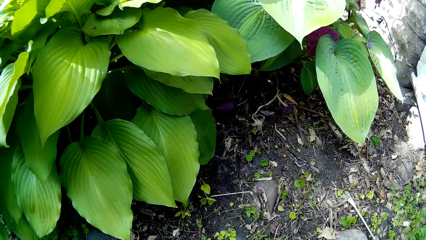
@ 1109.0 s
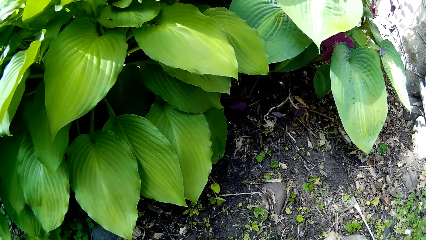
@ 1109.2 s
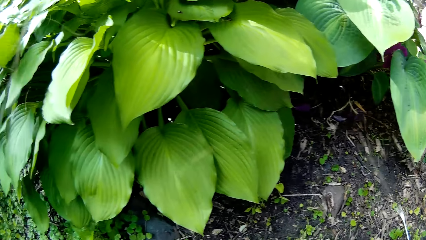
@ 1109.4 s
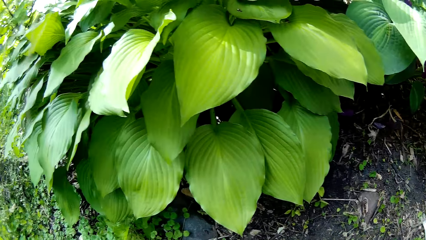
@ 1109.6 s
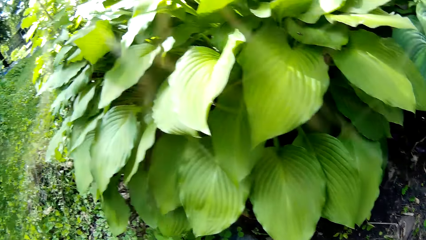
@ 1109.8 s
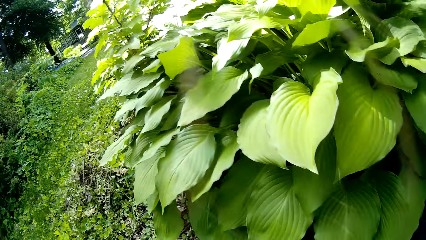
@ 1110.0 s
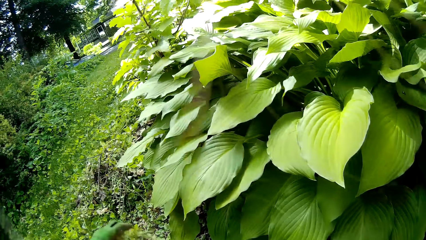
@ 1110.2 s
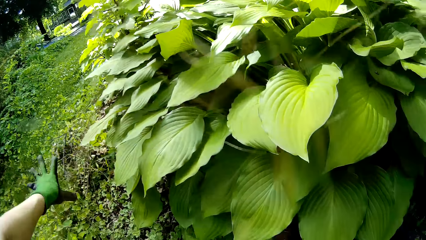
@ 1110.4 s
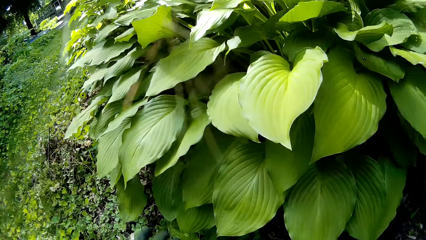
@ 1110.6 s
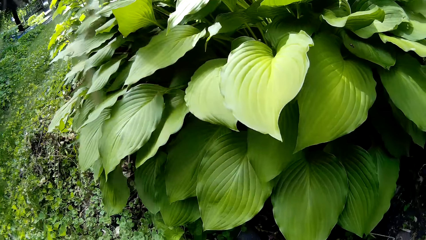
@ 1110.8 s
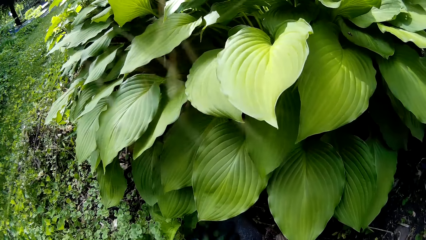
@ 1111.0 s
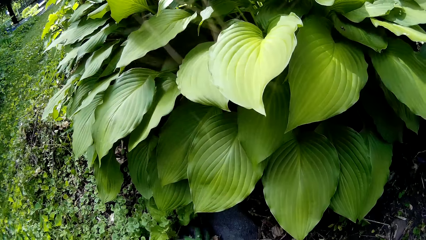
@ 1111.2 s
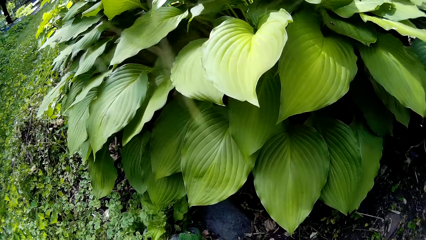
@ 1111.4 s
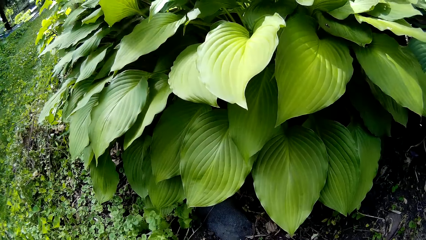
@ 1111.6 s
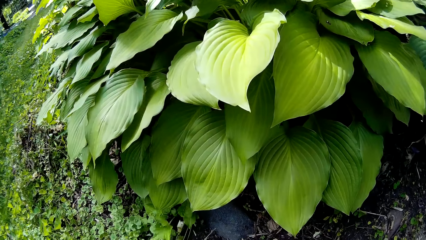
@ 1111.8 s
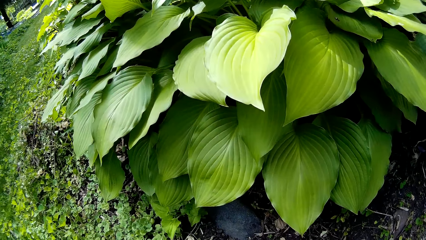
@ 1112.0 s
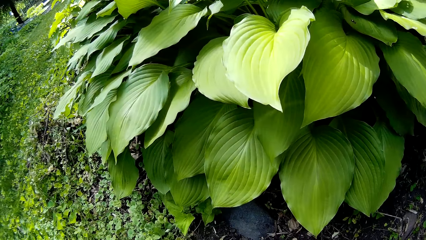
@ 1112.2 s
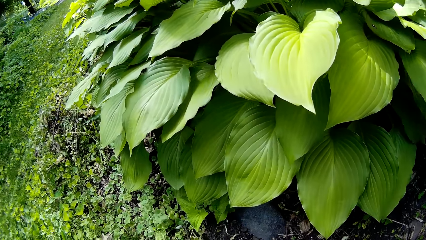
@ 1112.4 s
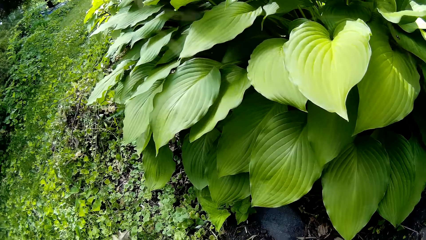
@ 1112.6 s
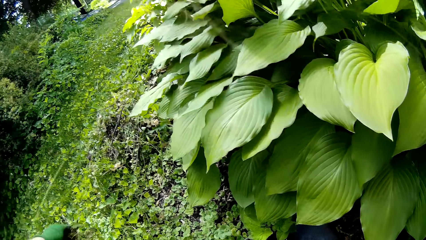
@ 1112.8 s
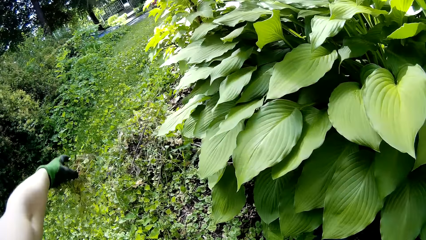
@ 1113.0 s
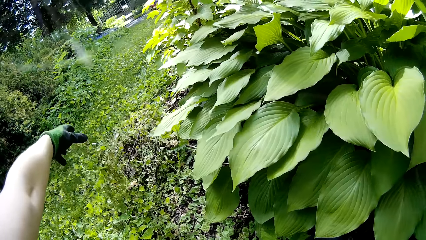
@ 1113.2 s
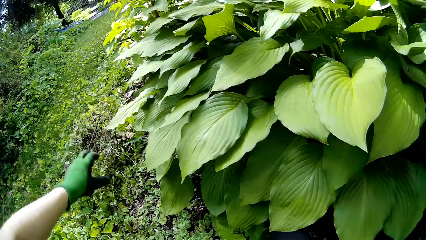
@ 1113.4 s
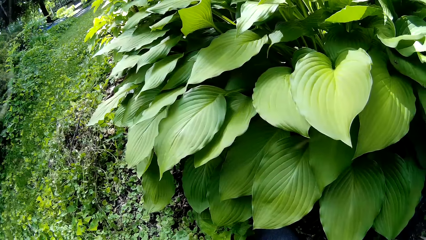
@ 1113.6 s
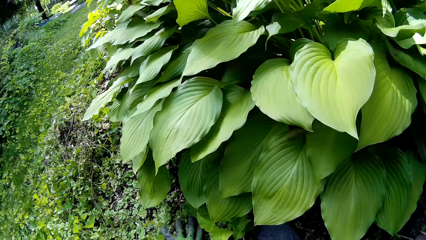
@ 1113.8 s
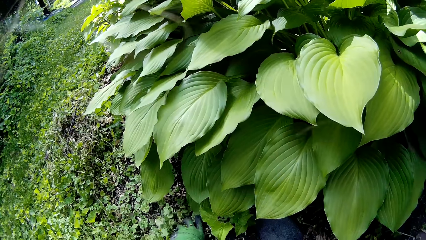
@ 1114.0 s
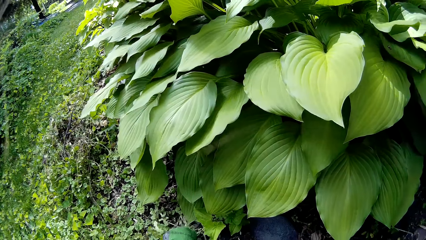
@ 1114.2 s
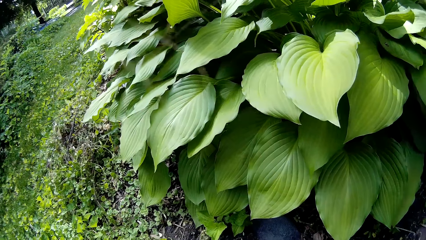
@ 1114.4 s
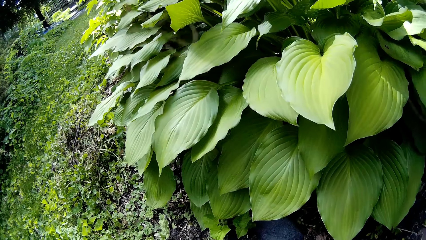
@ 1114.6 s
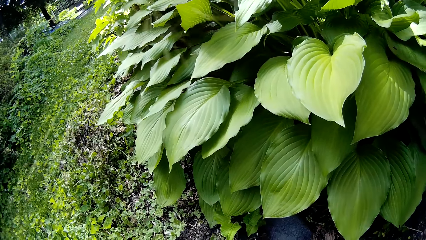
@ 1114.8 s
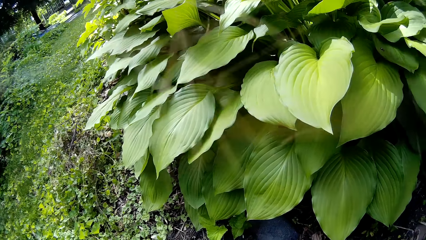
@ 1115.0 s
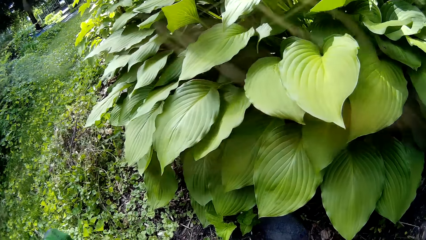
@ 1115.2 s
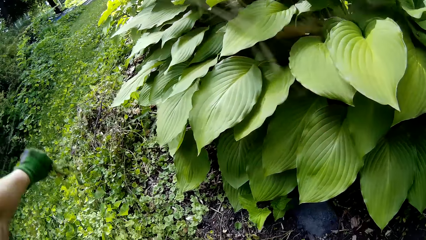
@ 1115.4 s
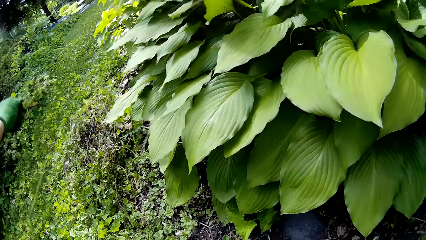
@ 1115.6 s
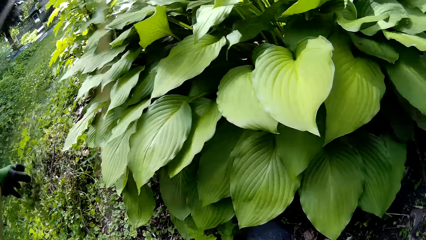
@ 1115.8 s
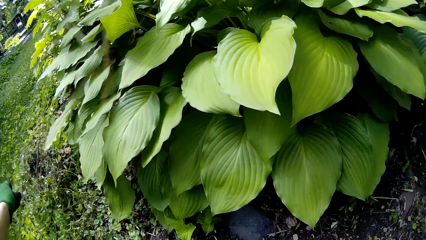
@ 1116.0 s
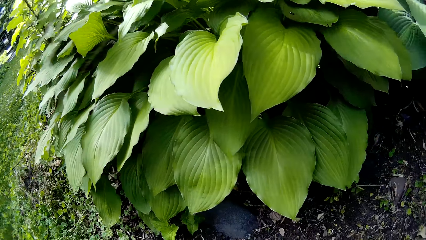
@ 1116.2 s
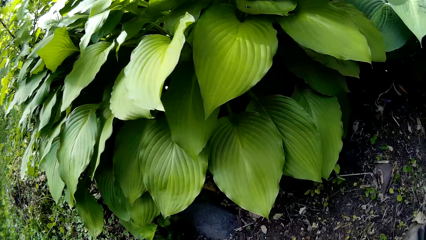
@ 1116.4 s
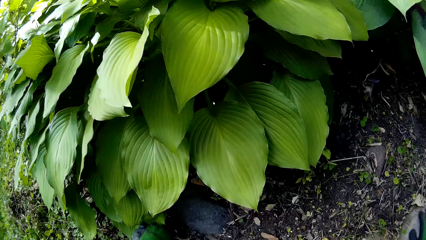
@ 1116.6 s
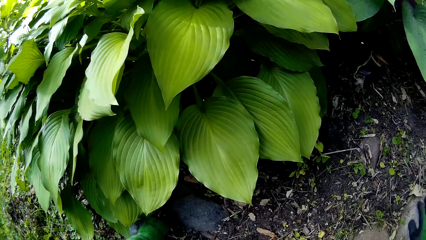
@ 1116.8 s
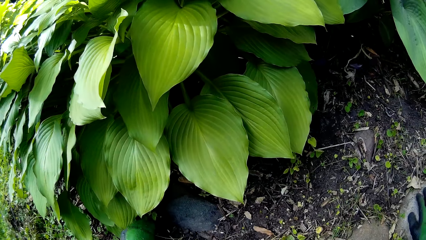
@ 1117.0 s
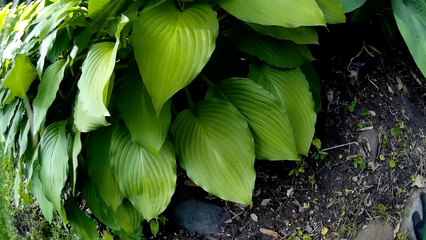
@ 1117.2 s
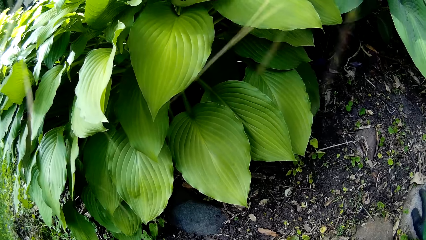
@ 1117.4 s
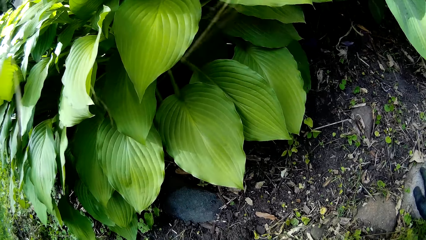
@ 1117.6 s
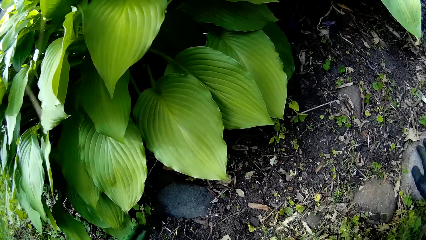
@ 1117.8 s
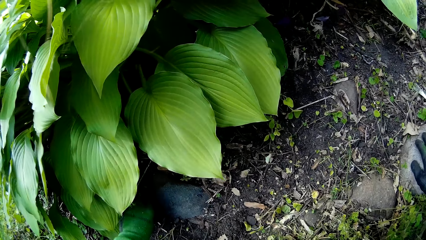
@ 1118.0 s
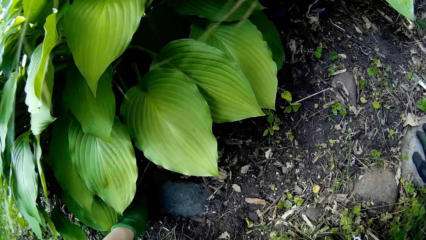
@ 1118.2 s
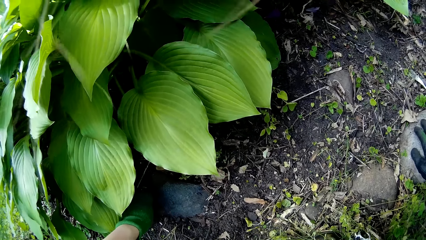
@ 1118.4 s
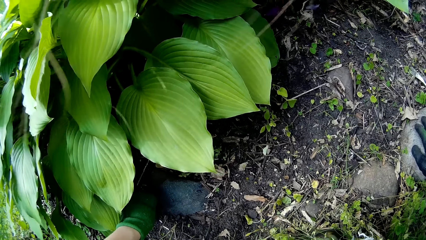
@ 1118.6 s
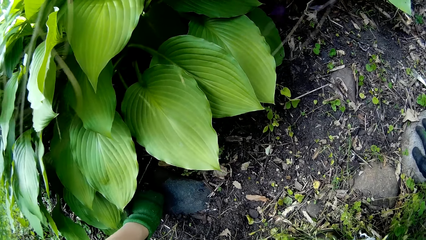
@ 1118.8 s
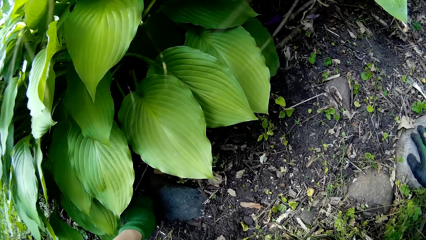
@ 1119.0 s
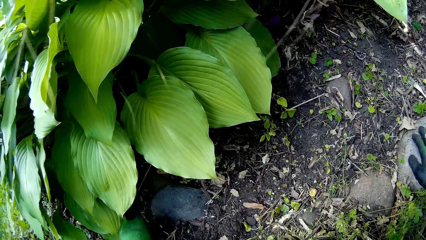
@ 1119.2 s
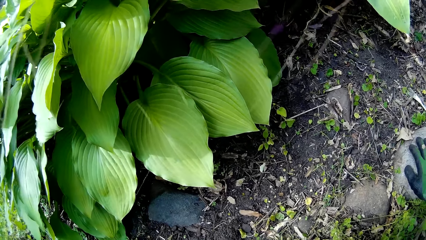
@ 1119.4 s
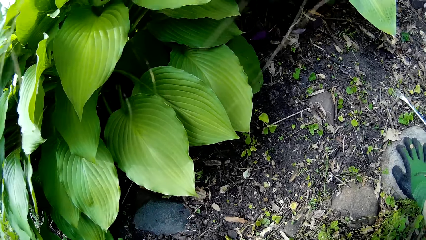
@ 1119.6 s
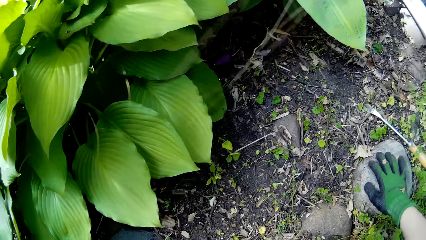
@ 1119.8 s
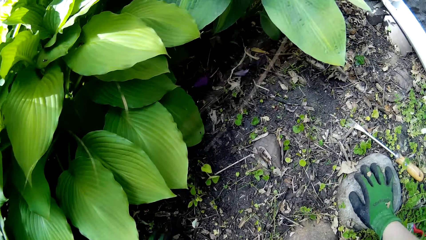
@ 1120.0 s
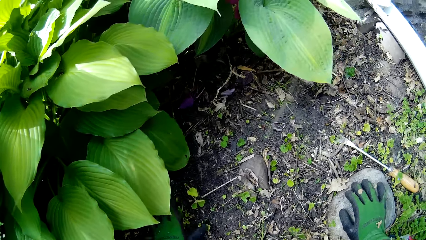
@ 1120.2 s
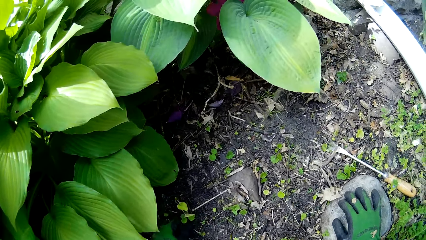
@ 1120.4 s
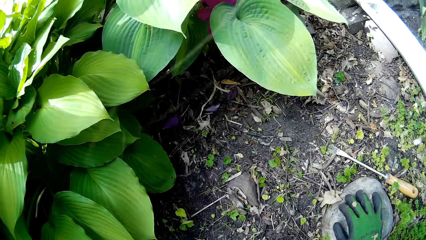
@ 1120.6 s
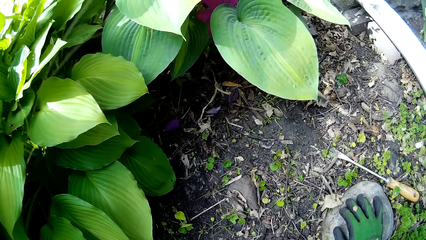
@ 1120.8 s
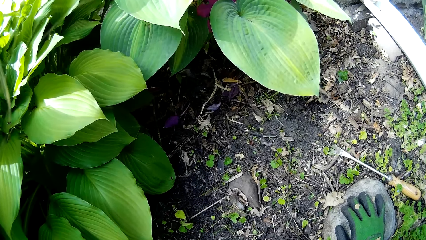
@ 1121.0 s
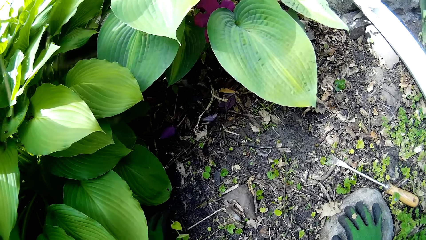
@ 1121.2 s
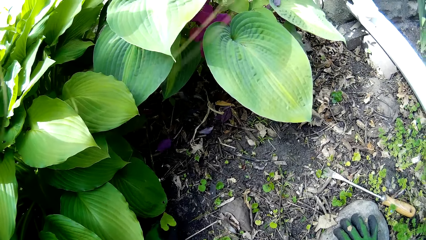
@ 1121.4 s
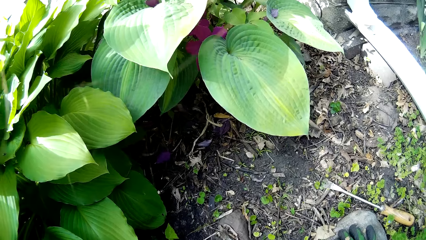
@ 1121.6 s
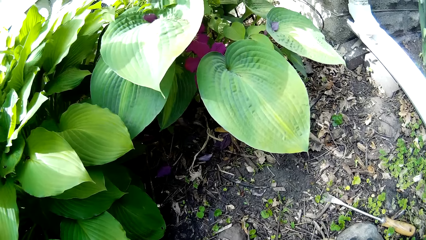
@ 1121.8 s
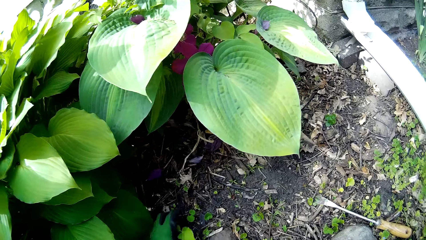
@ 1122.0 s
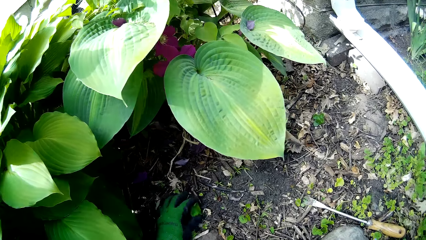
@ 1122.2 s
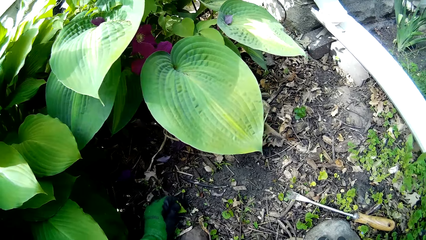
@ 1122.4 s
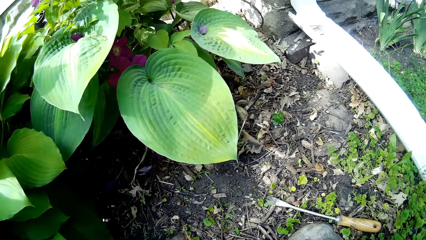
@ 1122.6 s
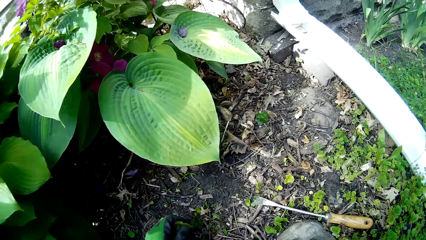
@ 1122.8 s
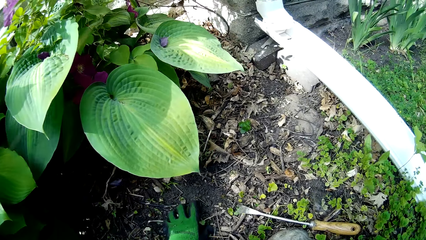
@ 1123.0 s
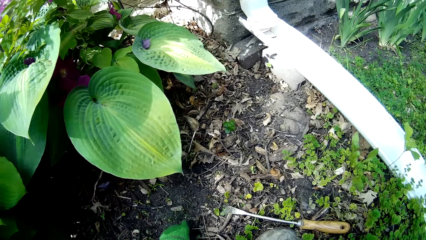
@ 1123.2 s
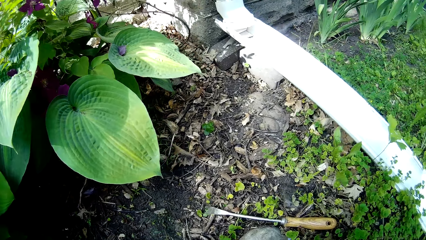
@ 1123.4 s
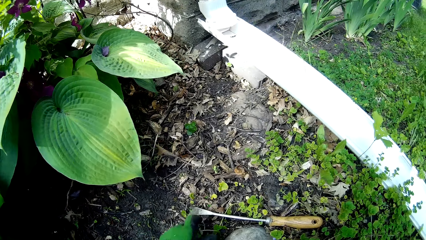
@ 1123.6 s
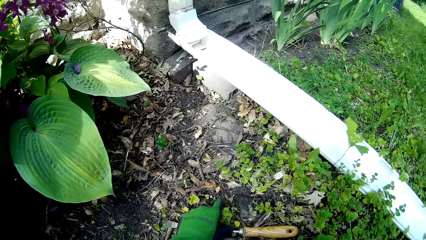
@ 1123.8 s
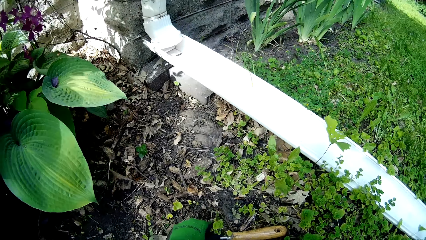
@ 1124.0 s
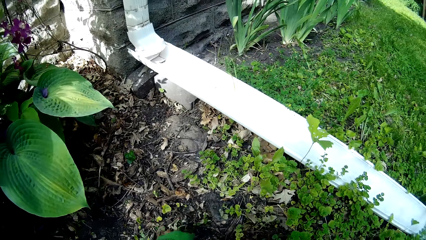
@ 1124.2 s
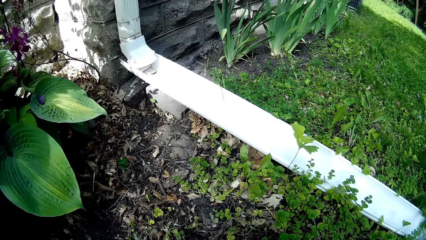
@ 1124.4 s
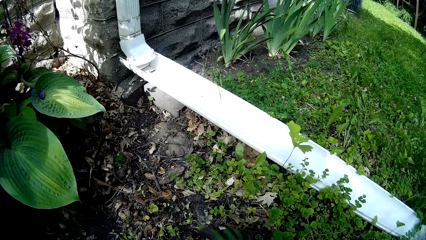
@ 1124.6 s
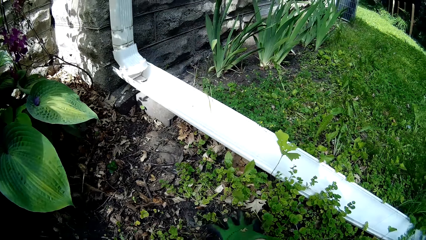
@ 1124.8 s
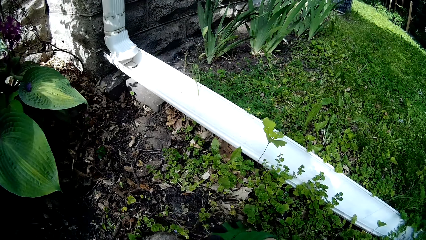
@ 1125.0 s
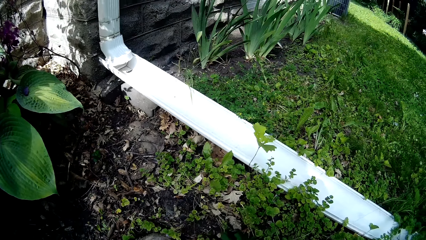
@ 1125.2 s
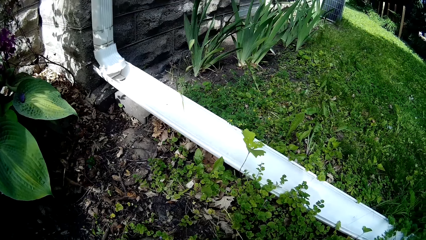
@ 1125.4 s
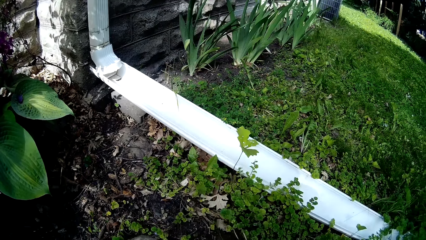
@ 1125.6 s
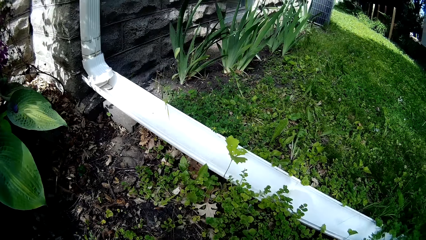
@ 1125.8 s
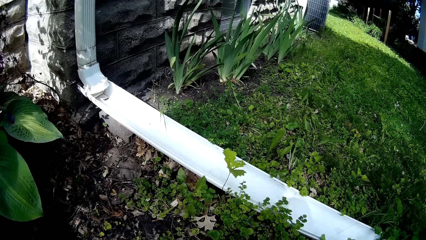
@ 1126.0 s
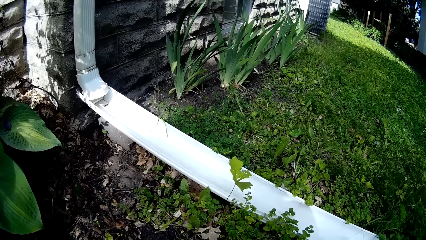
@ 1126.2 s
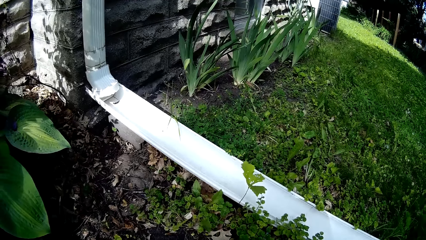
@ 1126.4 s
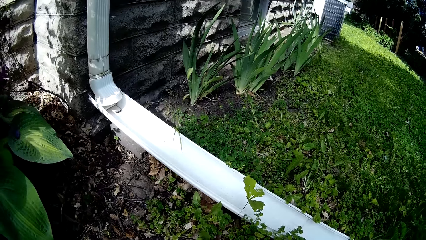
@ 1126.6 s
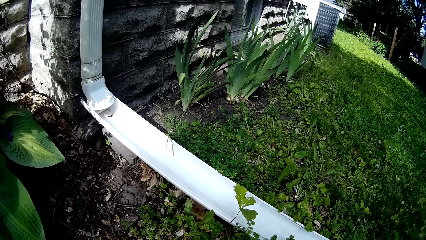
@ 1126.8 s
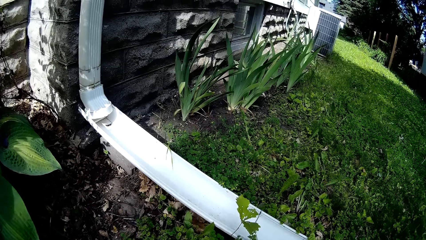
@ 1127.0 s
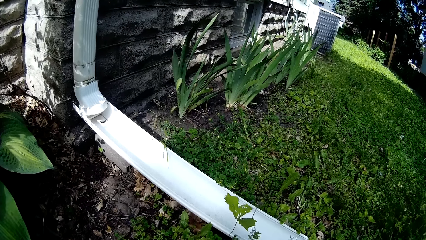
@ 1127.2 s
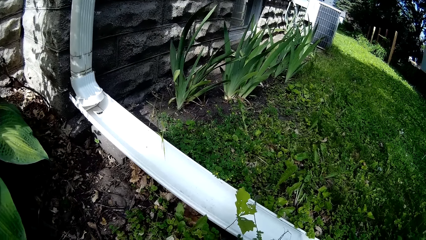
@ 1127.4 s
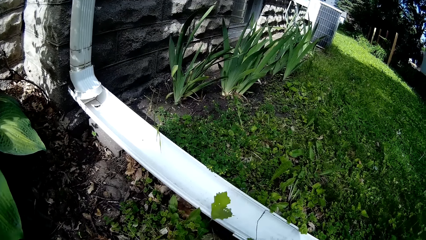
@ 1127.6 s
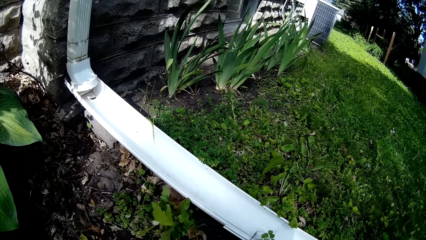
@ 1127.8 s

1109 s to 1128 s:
The camera wearer throws leaves on the ground. She throws the uprooted weed on the ground with her left hand. She picks the leaves from the ground. She throws the leaves on the ground. She uproots weeds with her left hand. She picks a weed cutter with her left hand from the ground. She uproots a weed from the ground with her right hand.
